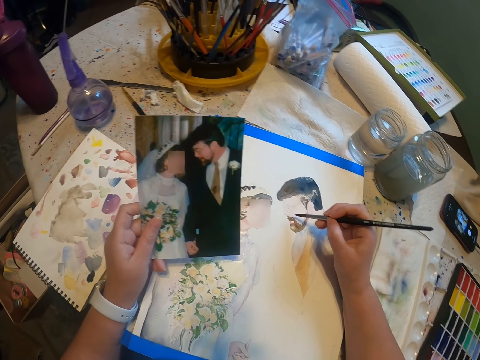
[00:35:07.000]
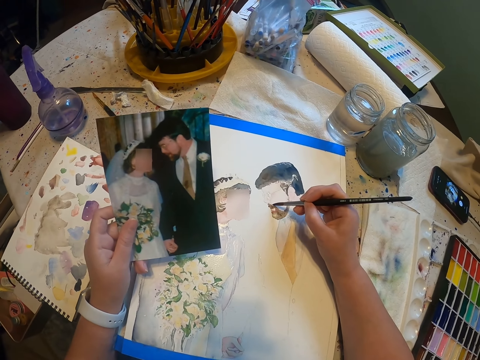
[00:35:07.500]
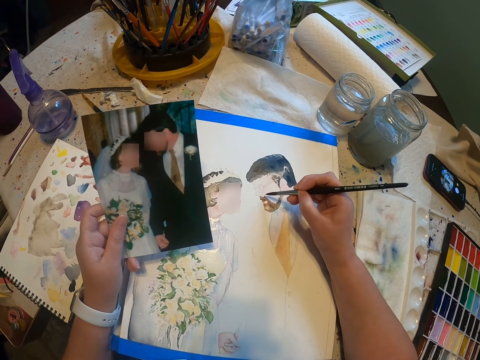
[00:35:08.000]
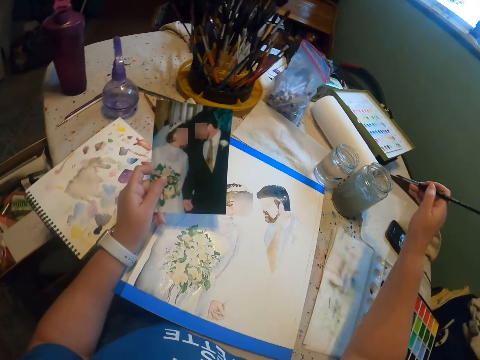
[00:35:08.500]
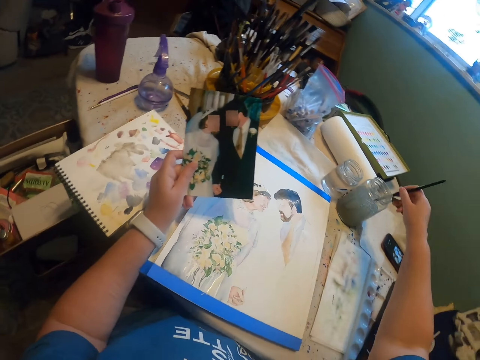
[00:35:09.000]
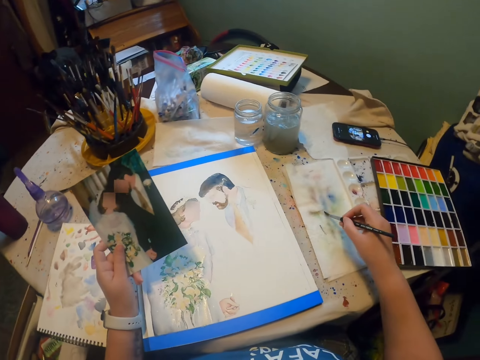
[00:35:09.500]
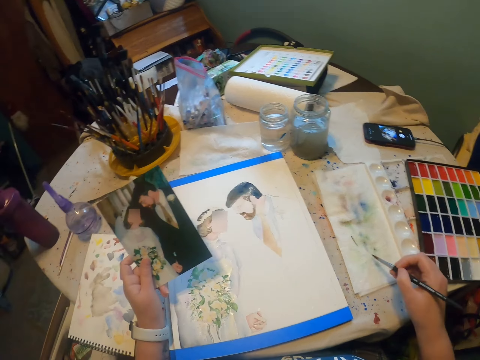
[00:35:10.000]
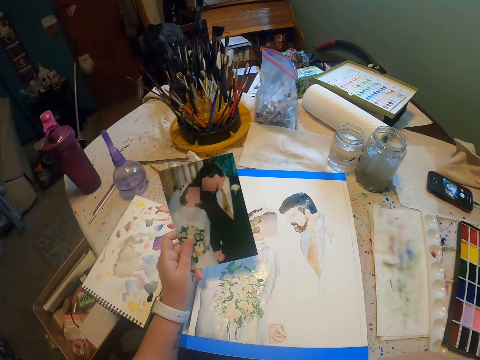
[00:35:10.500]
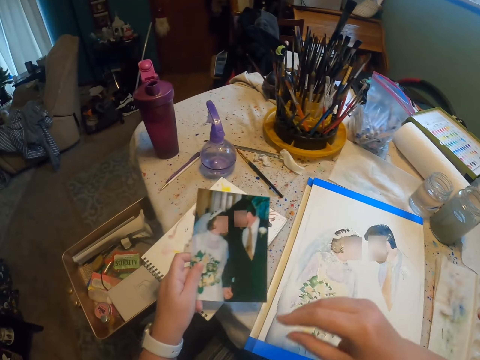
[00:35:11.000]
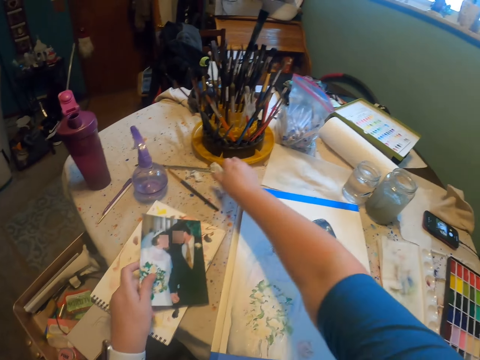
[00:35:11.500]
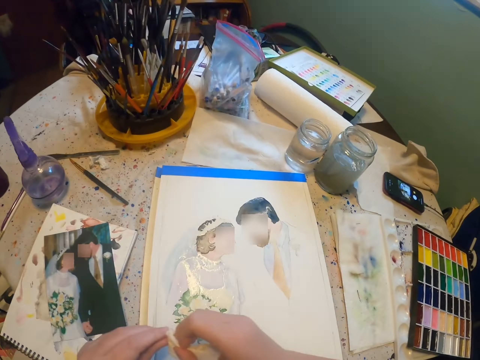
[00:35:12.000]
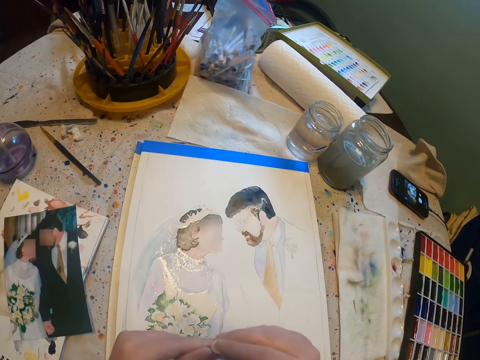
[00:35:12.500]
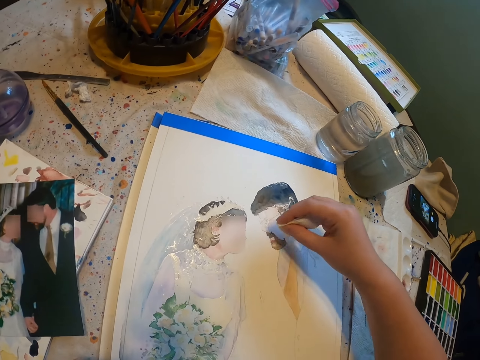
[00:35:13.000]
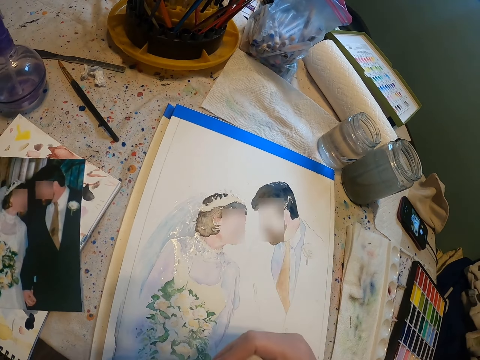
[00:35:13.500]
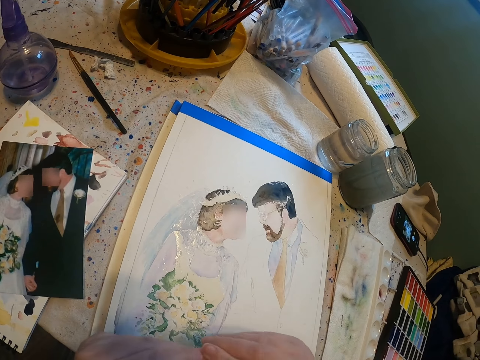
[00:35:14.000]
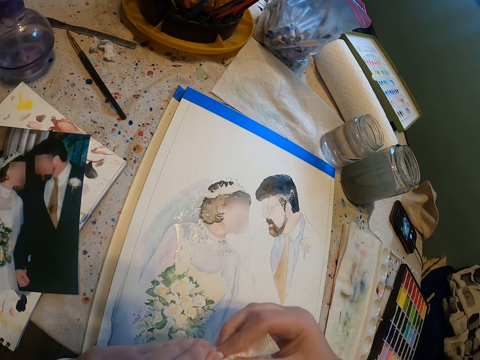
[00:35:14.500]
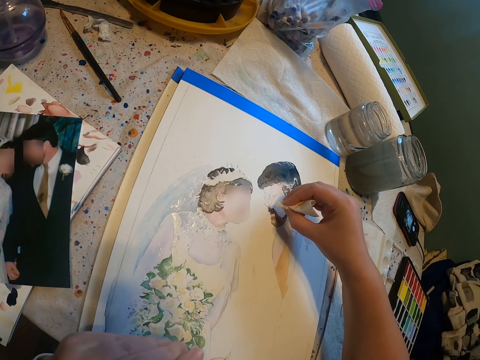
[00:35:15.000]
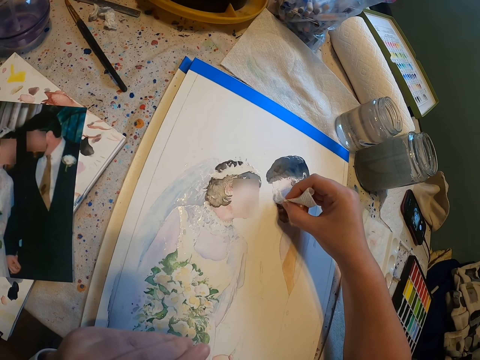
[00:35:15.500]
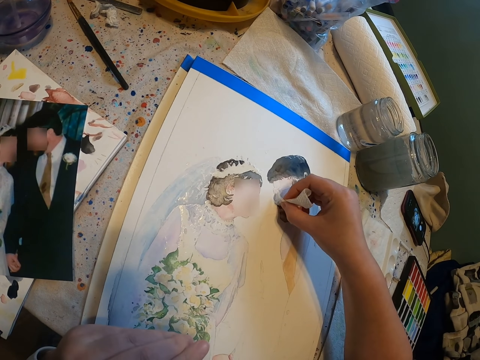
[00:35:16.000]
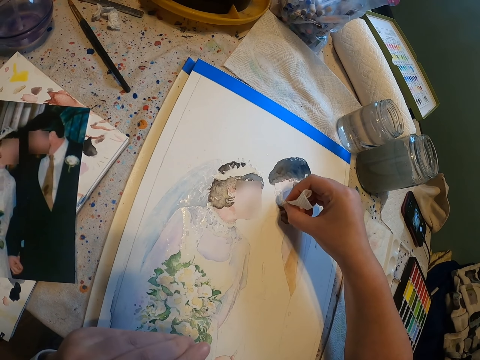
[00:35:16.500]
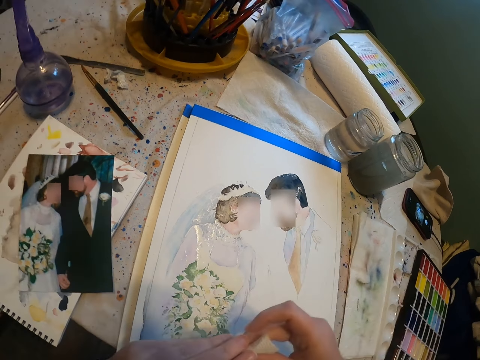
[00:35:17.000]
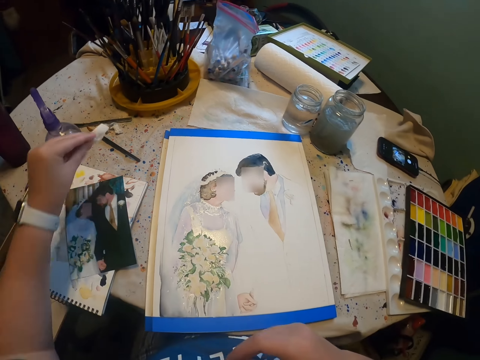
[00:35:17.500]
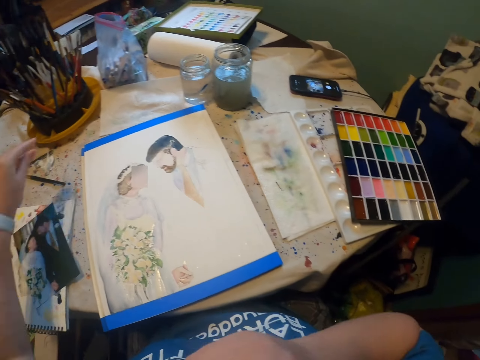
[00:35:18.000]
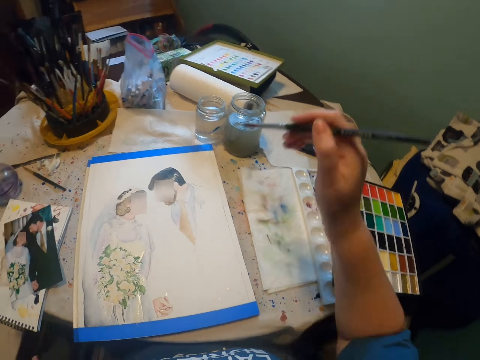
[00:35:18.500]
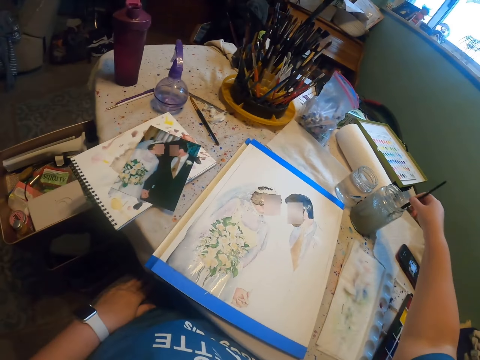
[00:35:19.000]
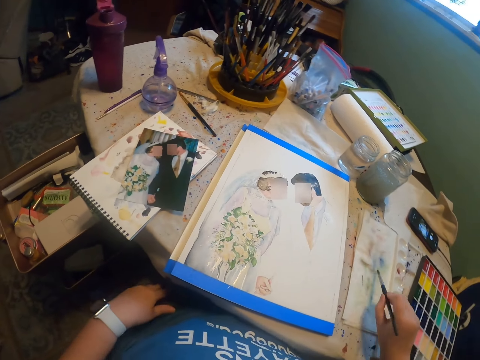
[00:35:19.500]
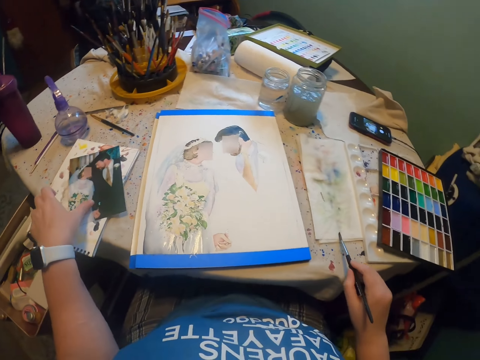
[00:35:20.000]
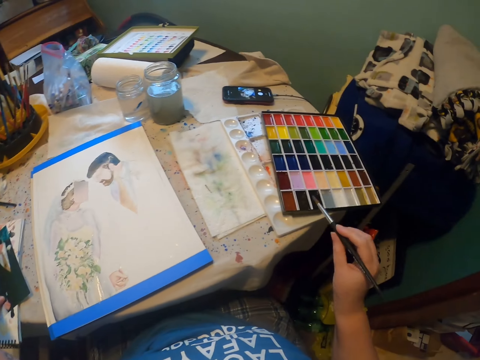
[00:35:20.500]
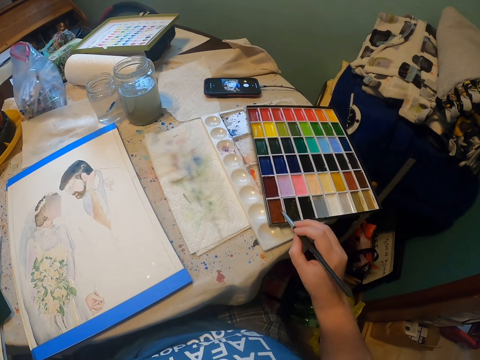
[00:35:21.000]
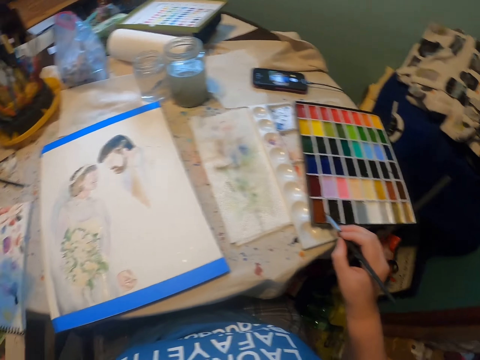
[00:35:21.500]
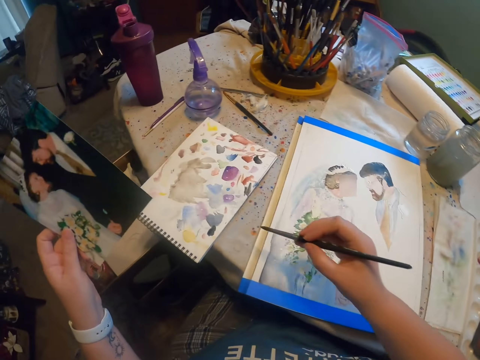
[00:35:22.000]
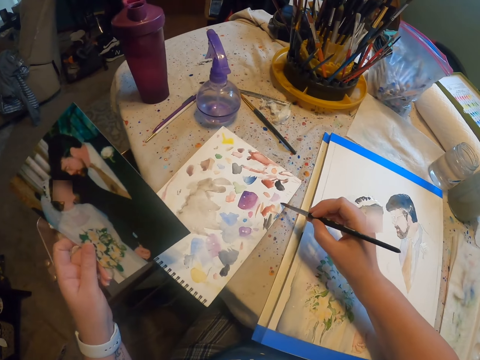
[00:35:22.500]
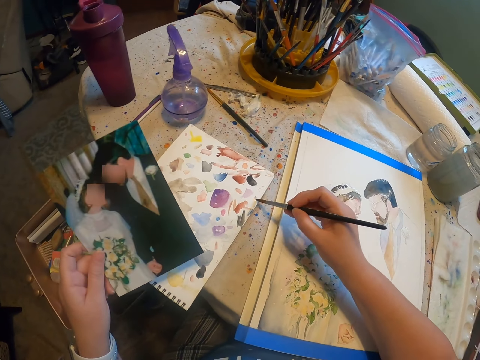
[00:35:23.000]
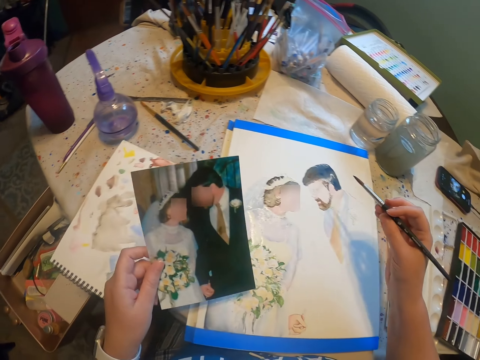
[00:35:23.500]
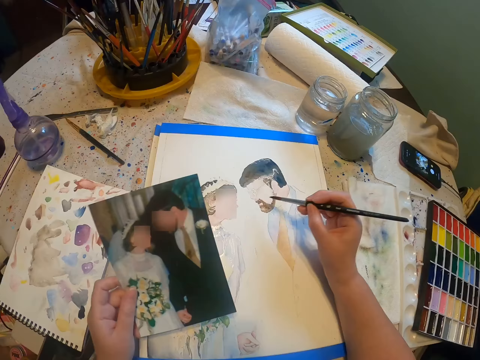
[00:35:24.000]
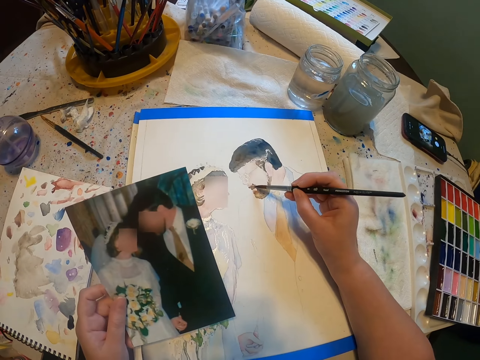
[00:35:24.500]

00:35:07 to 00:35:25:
The camera wearer dips the paint brush in a water color. They reduce the paint from the paint brush. They pick the tissue paper from the table. They wipe the paint from the painting with the tissue paper. They drop the paper on the table. They dip the paint brush in the water color. They reduce the paint from the paint brush. They add paint on the paint brush in the paint box. They paint on a book.

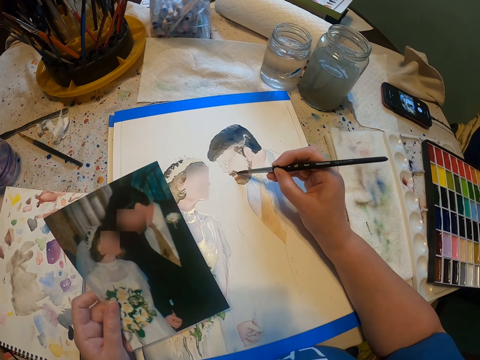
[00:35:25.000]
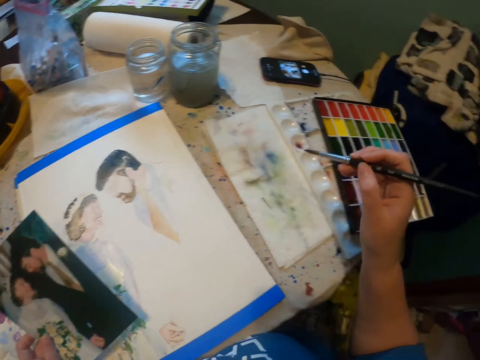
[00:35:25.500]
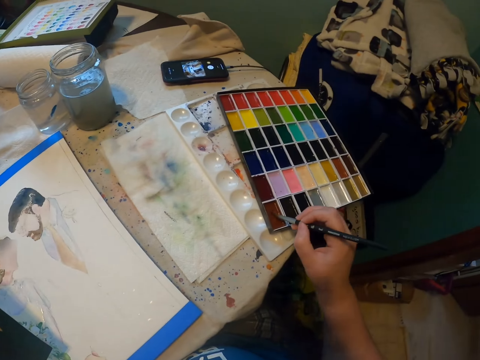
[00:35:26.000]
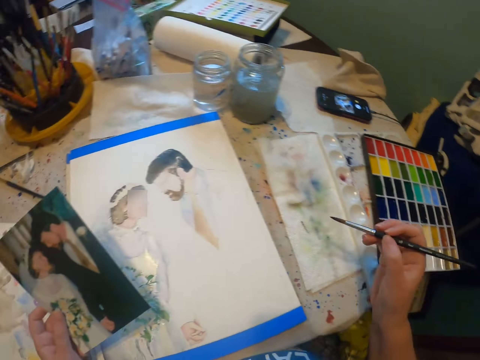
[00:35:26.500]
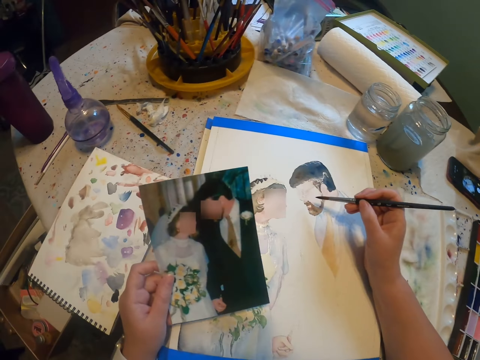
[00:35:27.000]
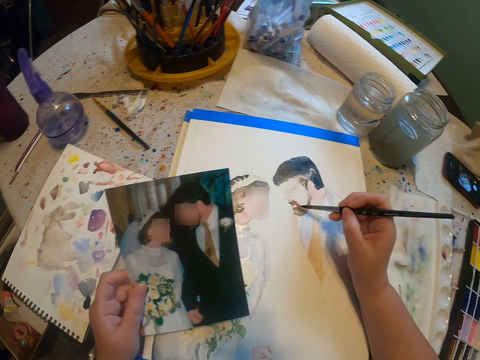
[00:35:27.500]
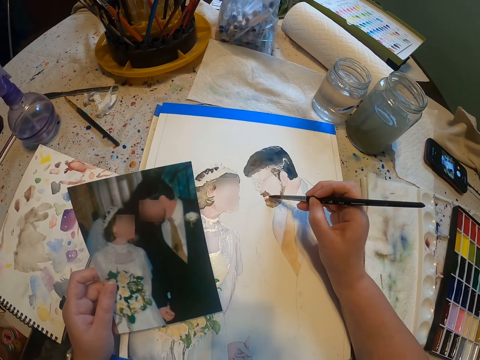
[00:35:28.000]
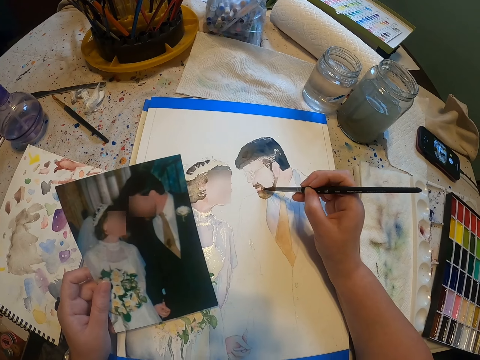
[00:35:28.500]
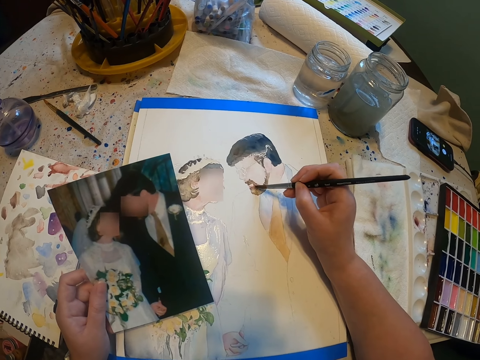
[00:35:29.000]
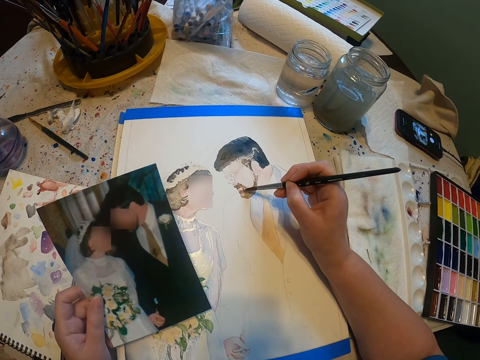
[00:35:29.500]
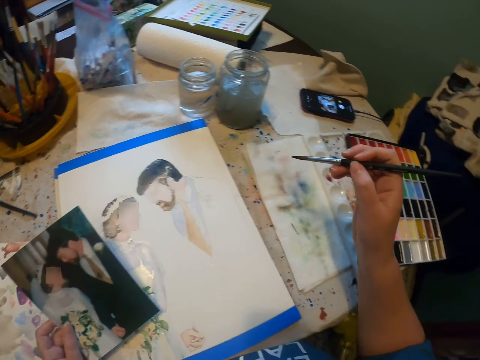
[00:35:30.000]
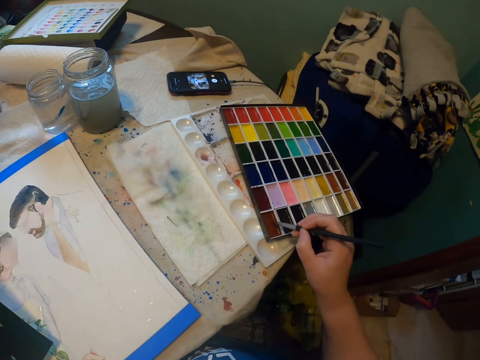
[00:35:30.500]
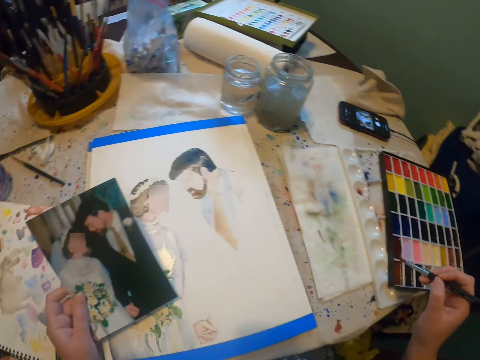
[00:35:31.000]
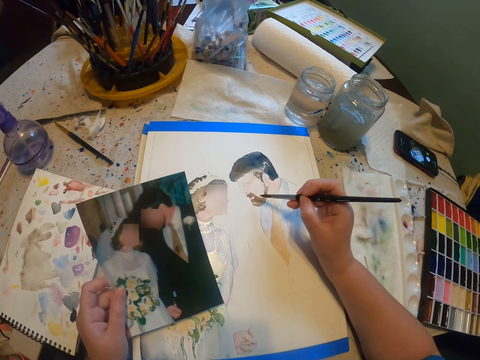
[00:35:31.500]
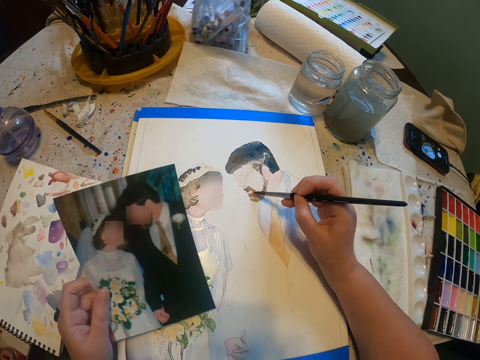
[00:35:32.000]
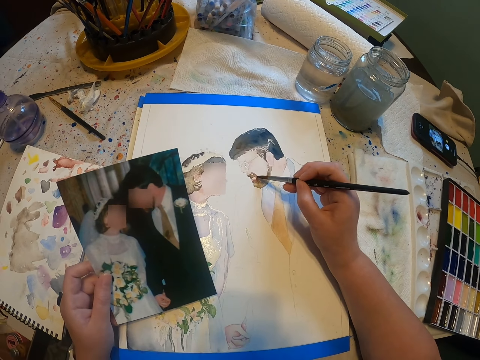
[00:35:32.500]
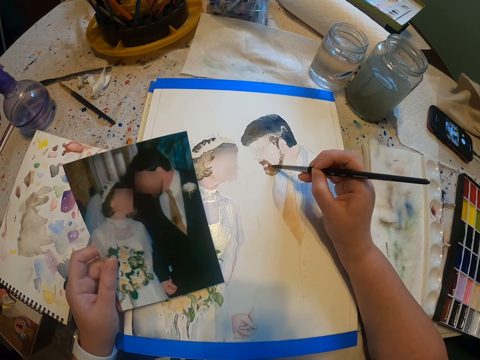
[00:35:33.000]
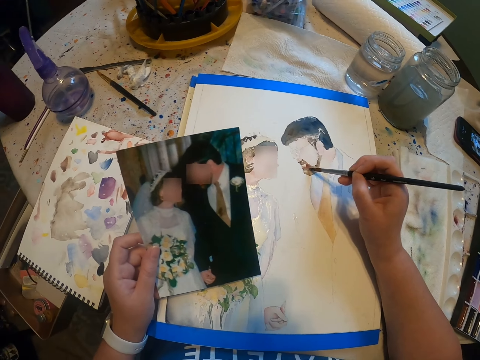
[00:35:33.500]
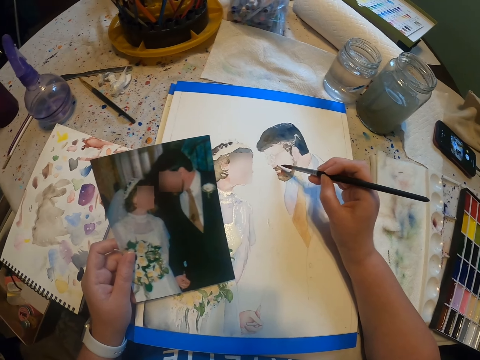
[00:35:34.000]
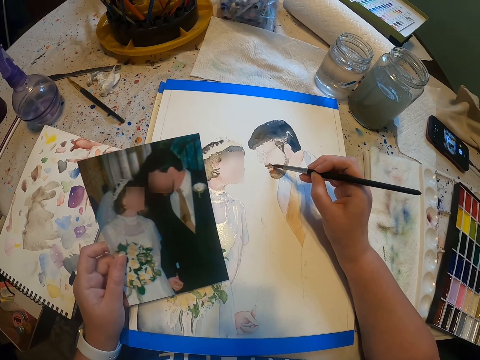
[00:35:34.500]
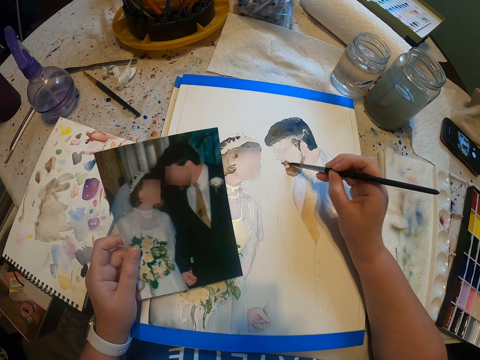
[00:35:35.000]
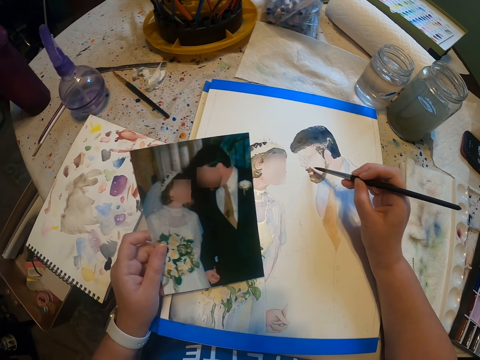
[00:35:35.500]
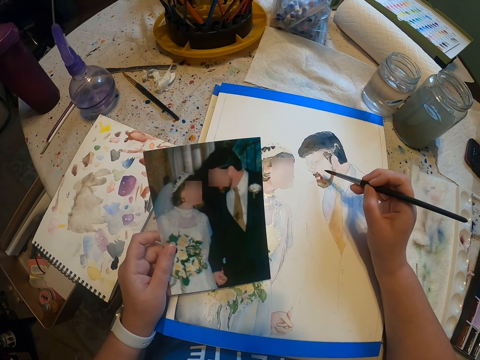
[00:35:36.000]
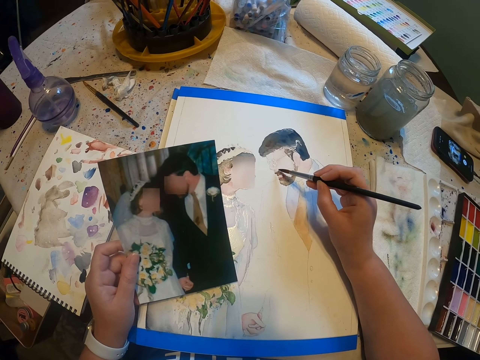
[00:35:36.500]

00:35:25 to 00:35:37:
The camera wearer paints on the paint paper. They add paint on the paint brush. They paint the sketch on the paint paper with the brush. They add paint on the paint brush in the paint box. They paint the sketch with the brush.
